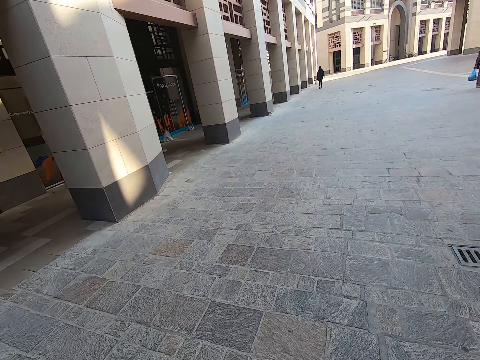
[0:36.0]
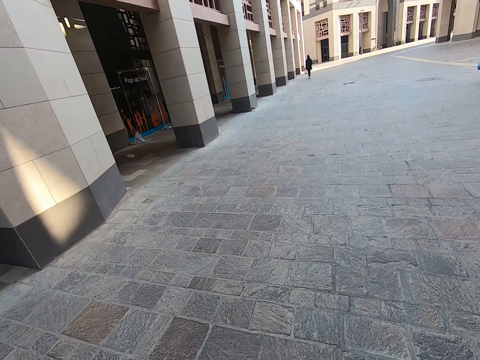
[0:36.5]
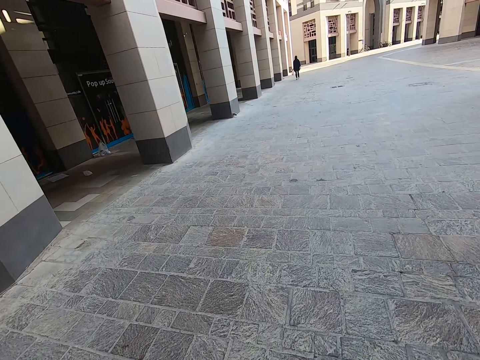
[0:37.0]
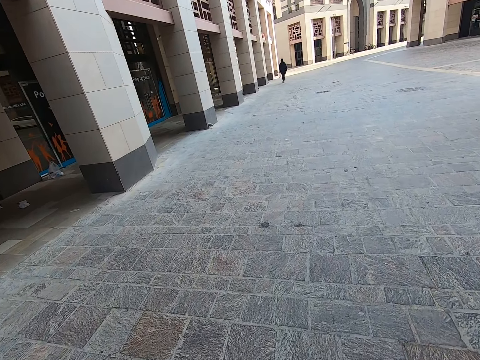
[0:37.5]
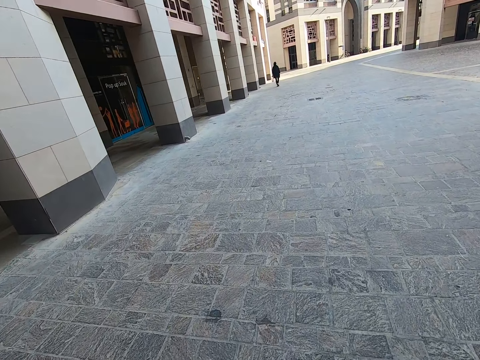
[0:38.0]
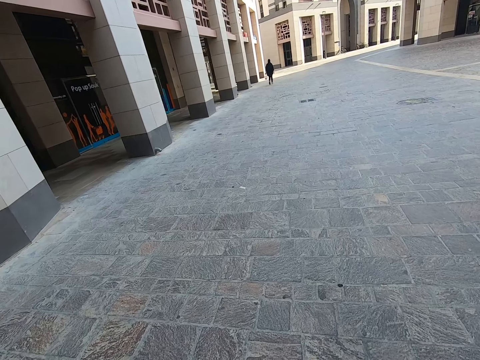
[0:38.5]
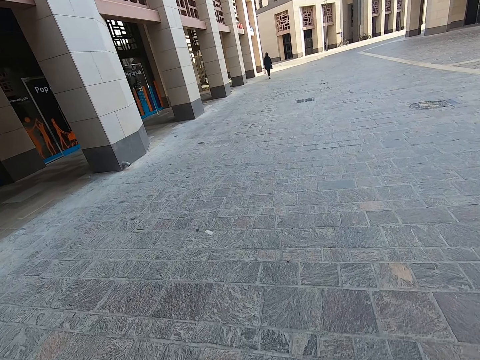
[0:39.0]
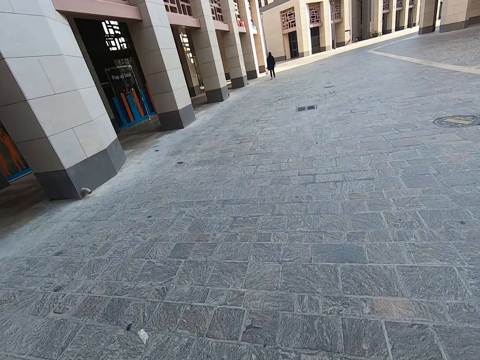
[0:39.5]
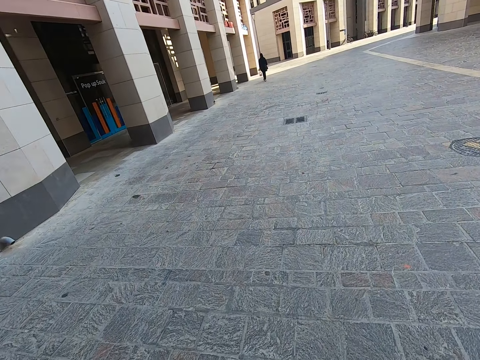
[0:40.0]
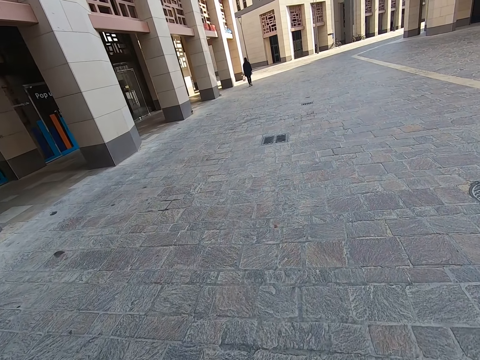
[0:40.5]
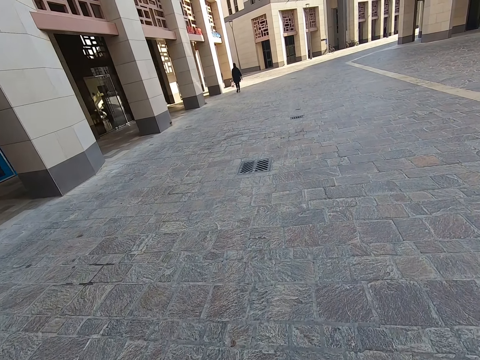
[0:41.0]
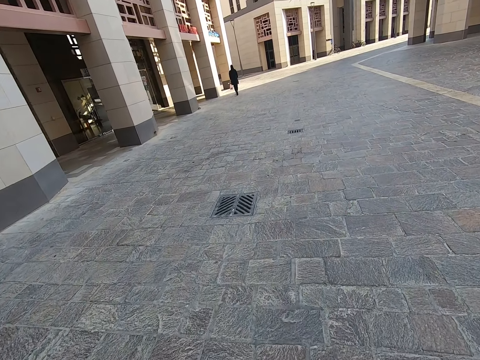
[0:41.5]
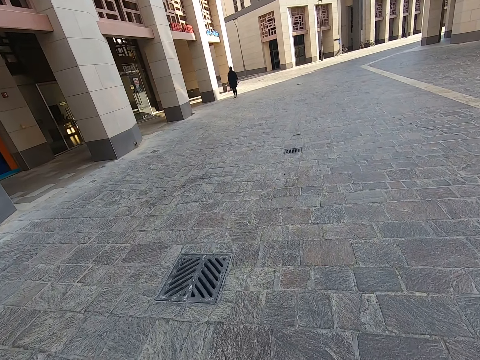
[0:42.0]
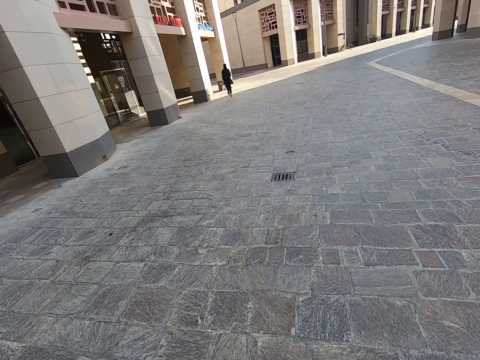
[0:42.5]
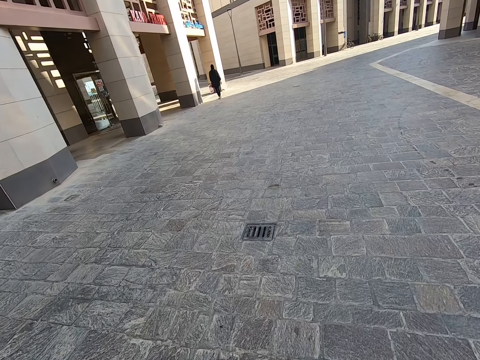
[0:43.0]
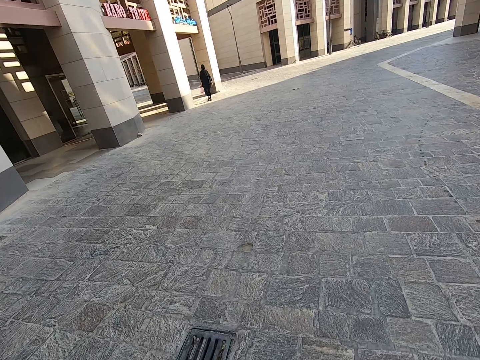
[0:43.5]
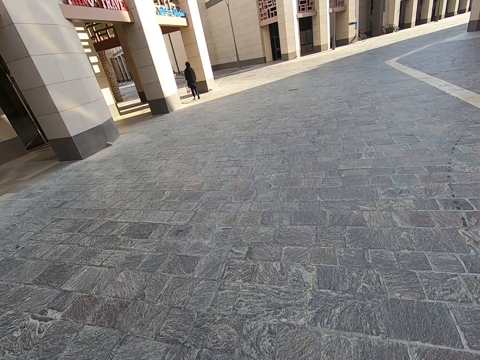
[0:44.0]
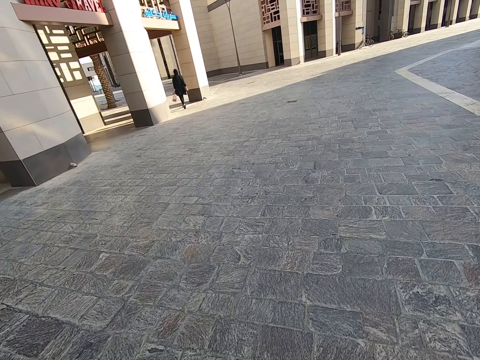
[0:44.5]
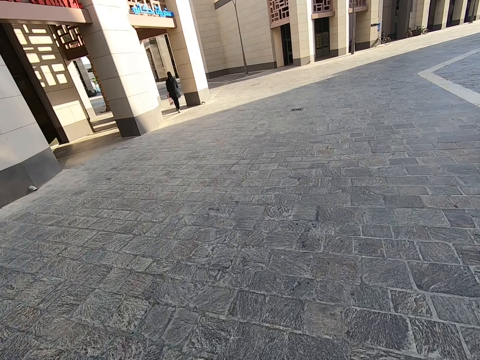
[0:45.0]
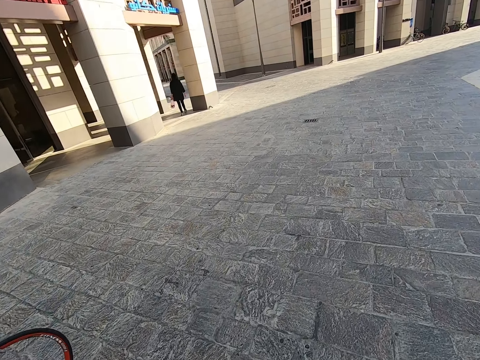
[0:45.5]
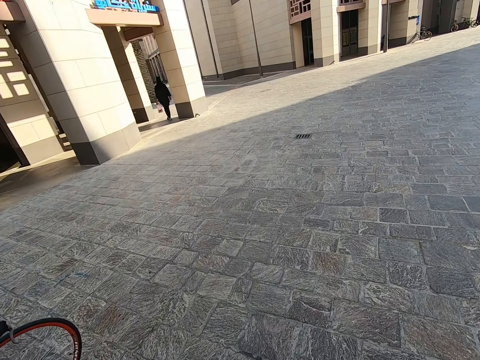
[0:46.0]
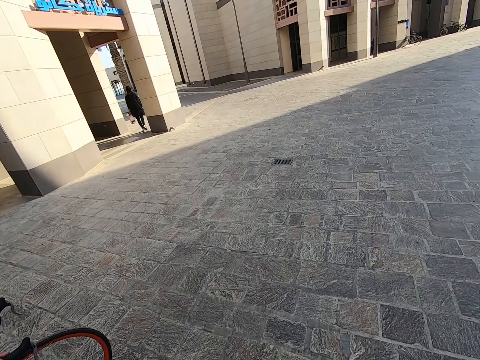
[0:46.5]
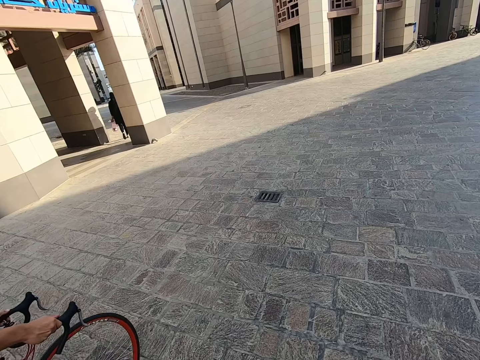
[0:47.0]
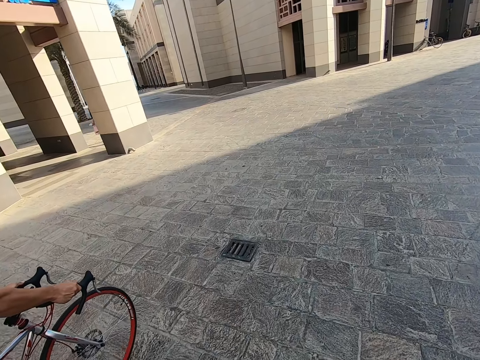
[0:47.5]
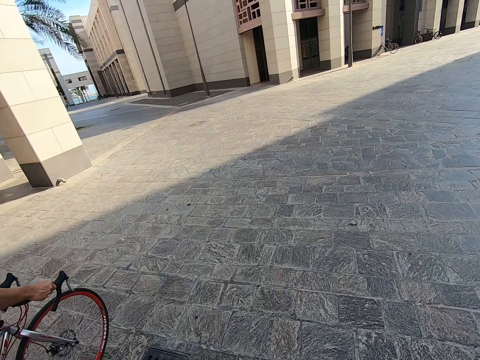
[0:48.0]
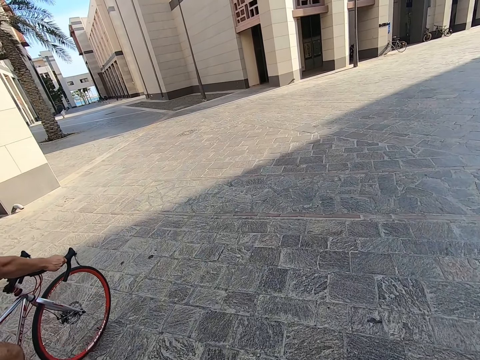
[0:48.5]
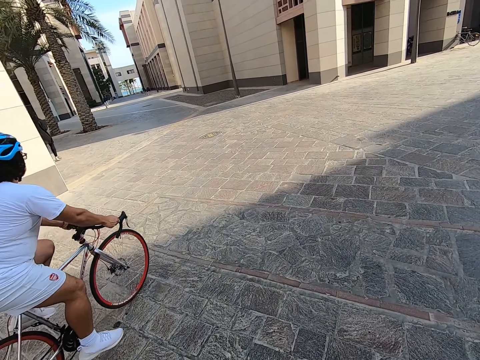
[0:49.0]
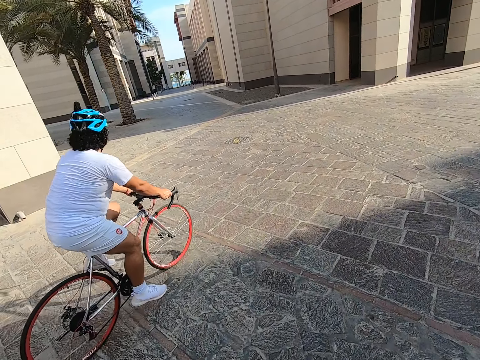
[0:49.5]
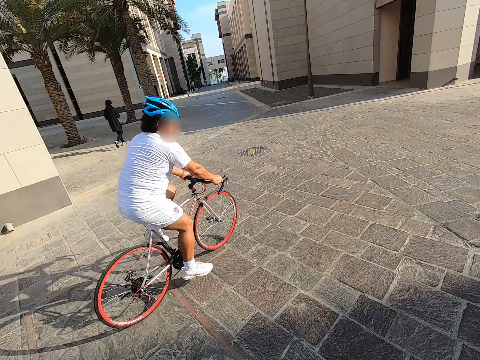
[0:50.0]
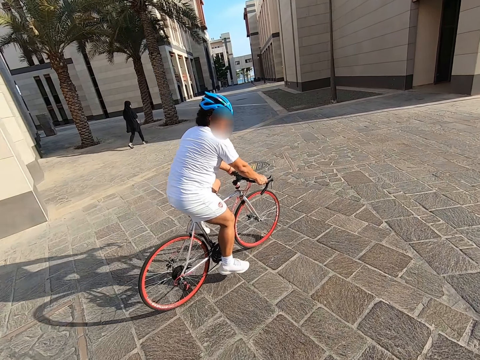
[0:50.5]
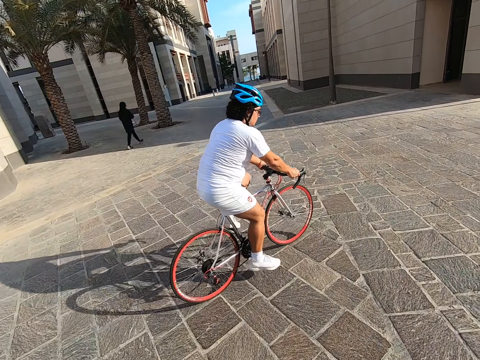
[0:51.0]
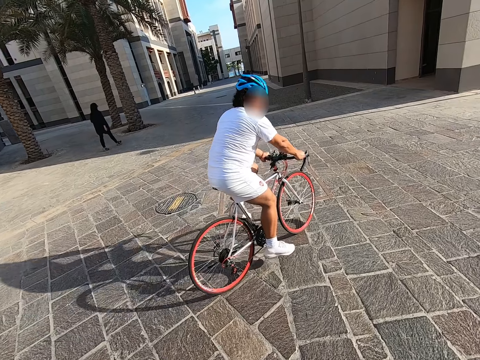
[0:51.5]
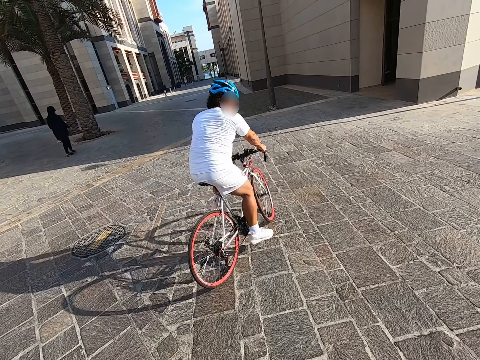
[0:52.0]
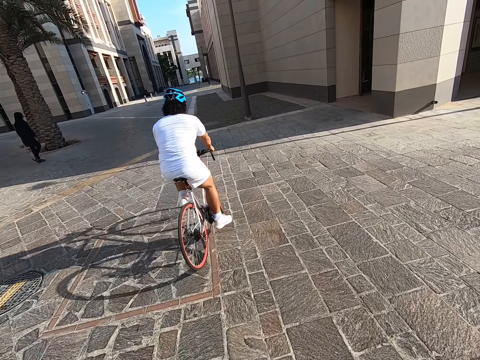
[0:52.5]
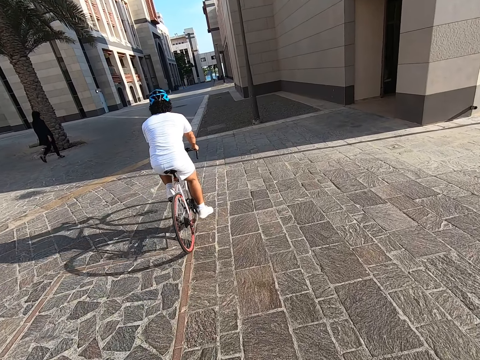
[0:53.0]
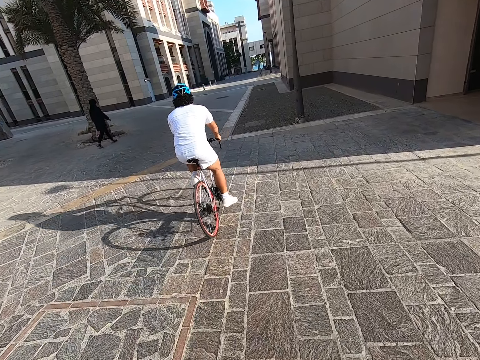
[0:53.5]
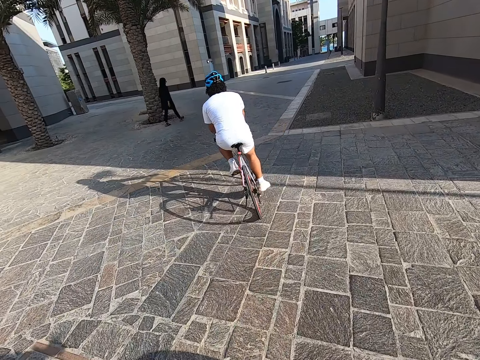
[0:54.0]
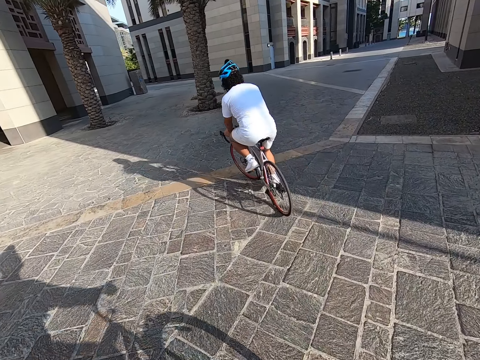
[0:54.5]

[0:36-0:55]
A man rides a bicycle on the road. The camera wearer rides a bicycle on the road.

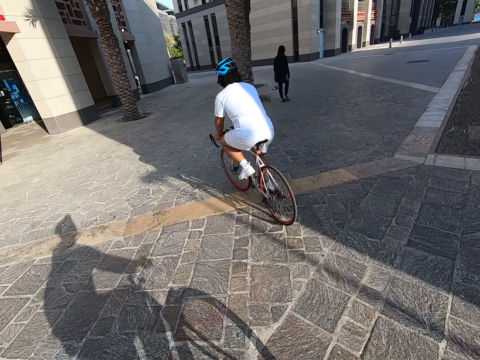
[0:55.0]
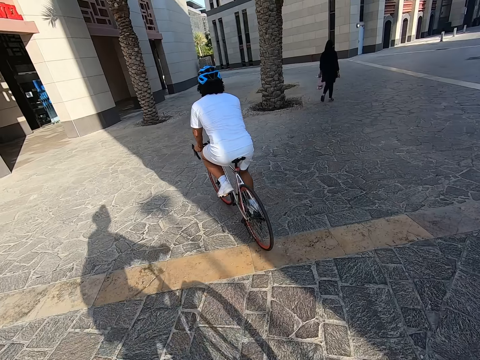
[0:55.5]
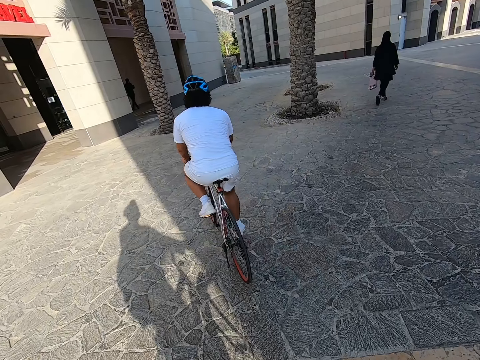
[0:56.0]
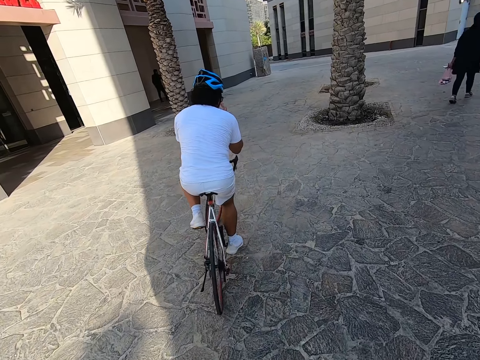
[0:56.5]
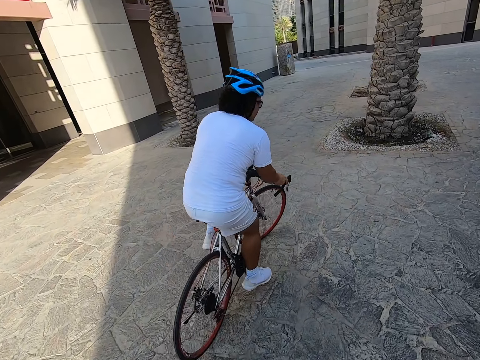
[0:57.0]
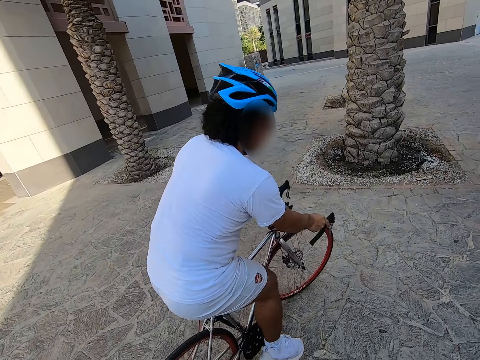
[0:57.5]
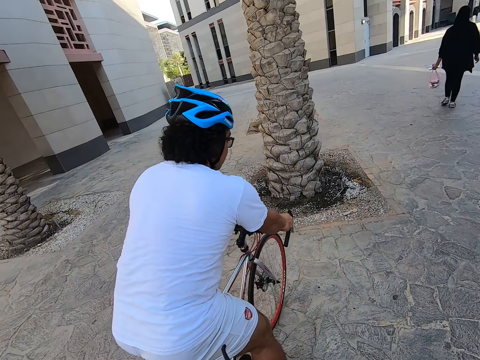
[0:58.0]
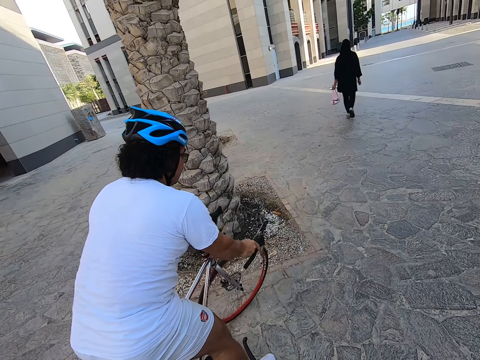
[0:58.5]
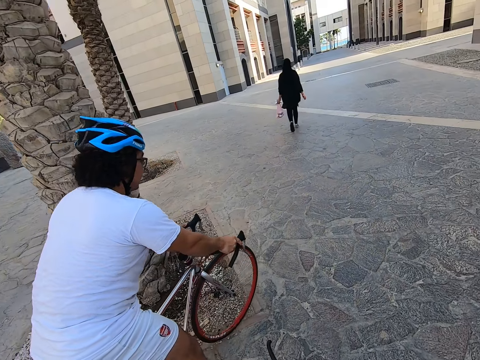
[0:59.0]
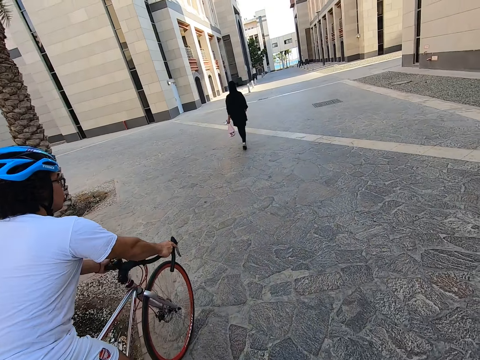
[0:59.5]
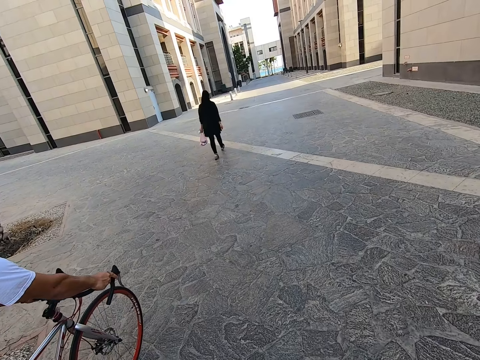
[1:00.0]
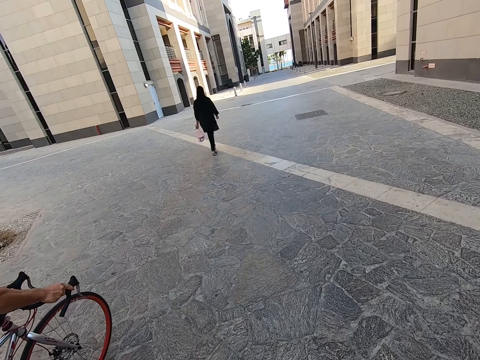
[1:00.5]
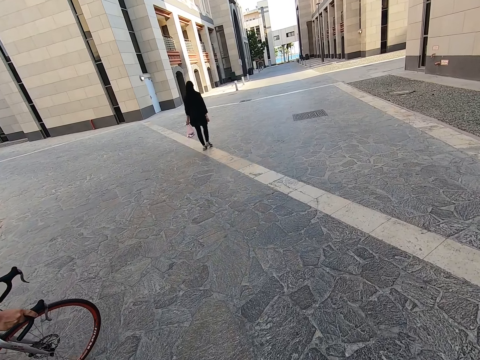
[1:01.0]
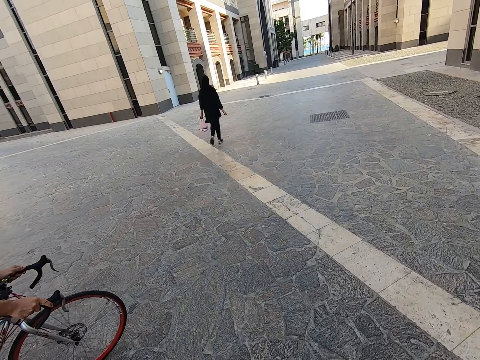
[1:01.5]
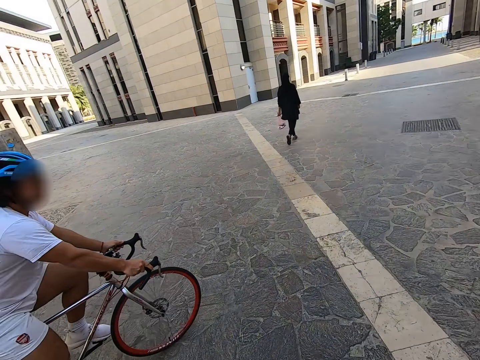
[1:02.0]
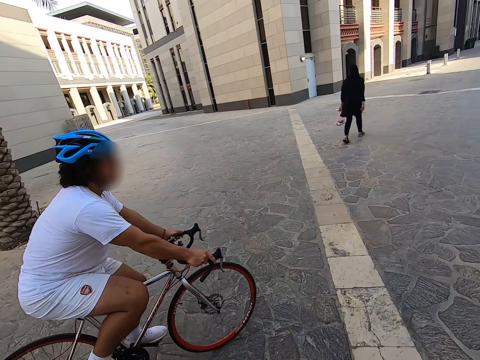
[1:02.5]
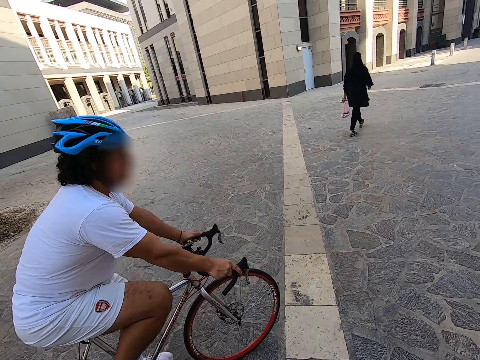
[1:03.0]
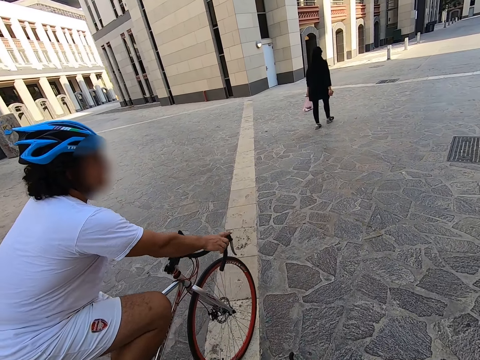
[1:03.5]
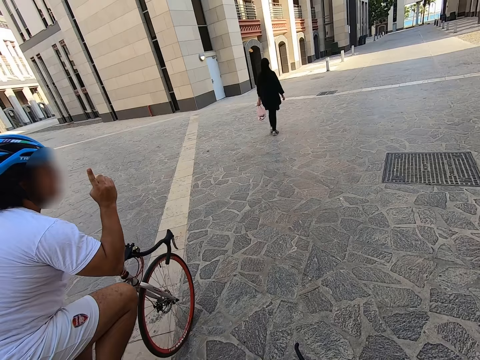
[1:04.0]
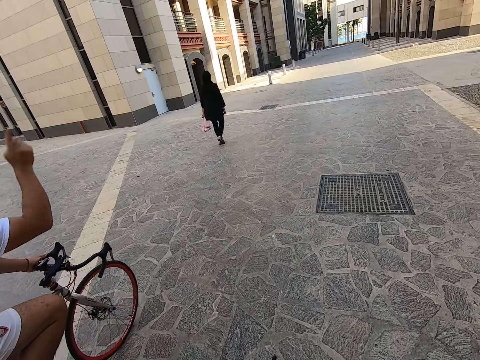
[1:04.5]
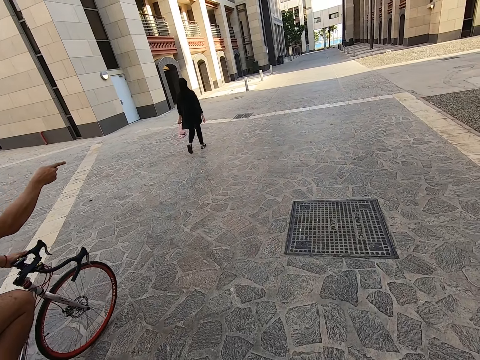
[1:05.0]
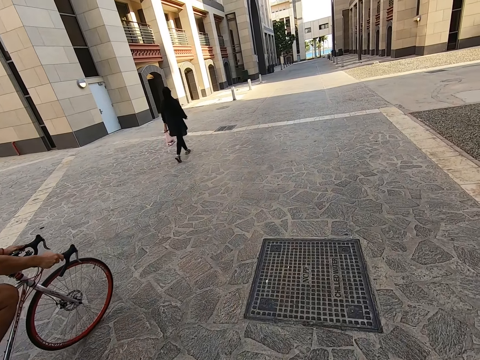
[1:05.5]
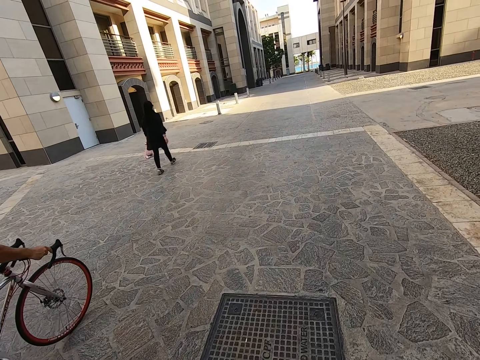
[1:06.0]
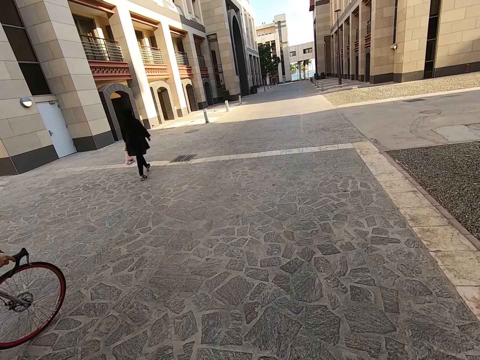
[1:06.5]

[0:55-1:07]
A man rides a bicycle on the road.
